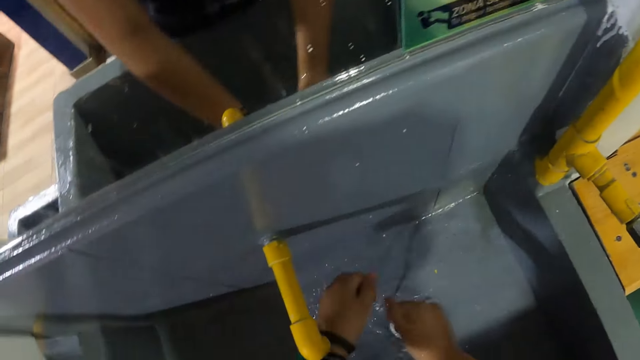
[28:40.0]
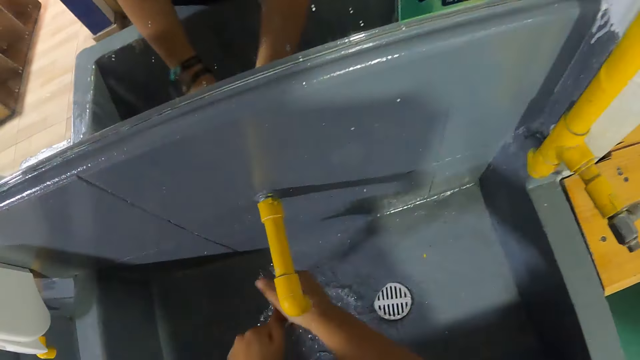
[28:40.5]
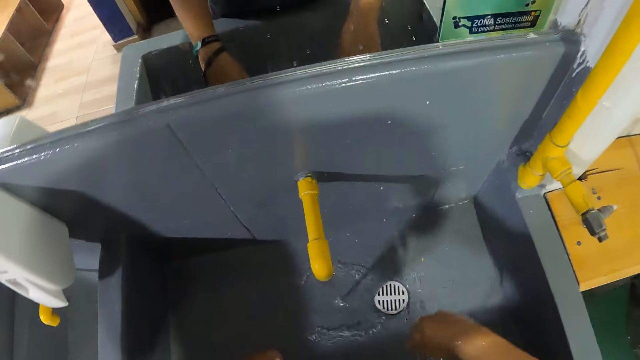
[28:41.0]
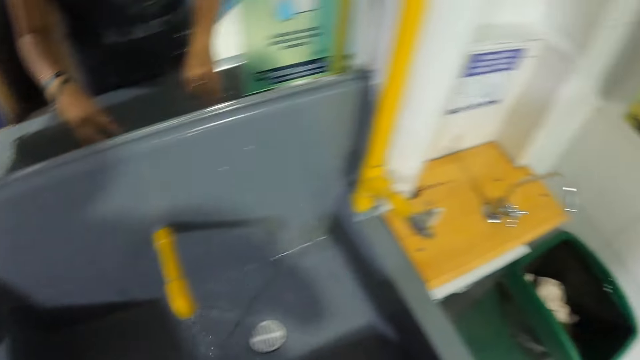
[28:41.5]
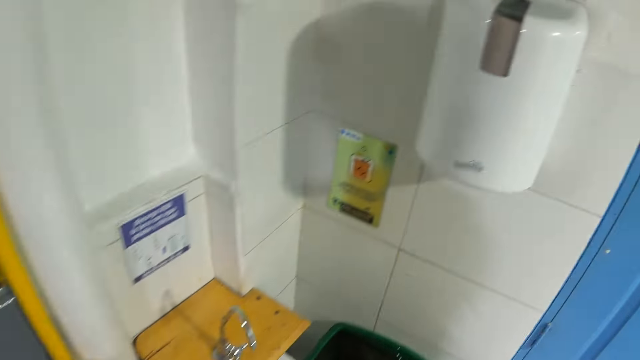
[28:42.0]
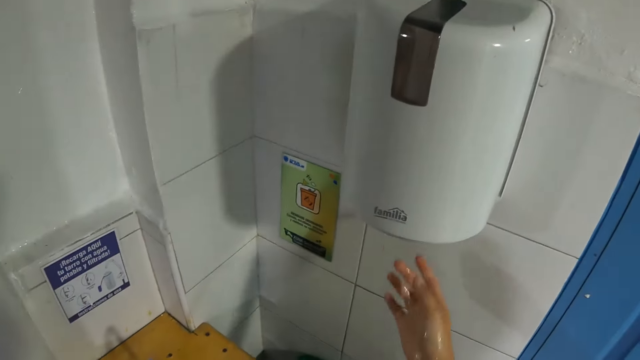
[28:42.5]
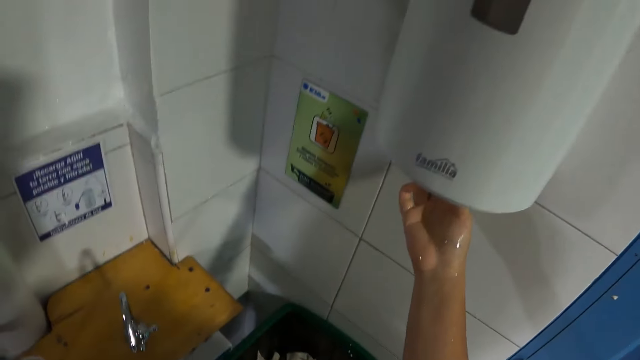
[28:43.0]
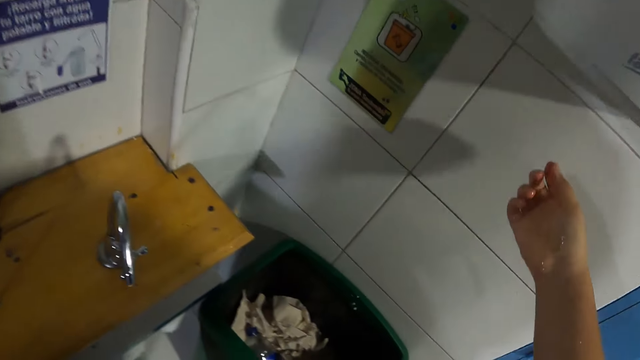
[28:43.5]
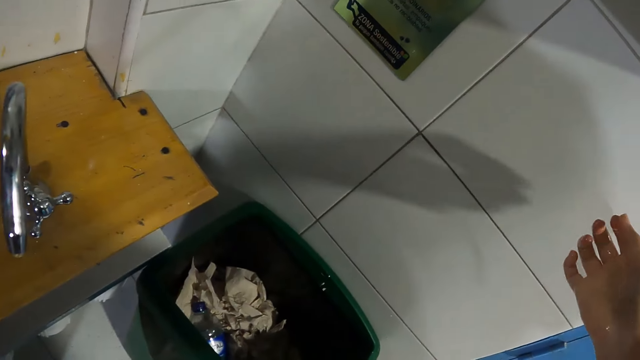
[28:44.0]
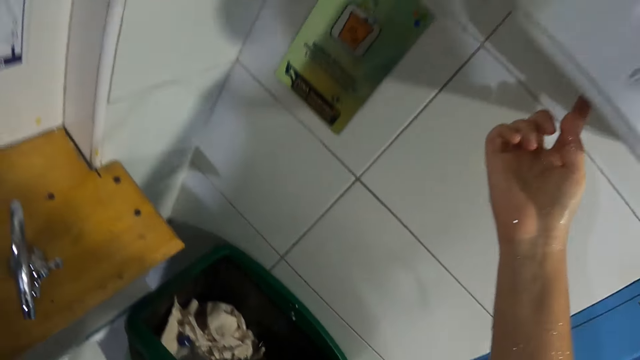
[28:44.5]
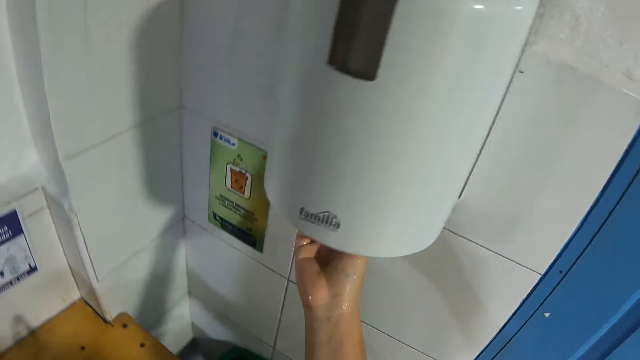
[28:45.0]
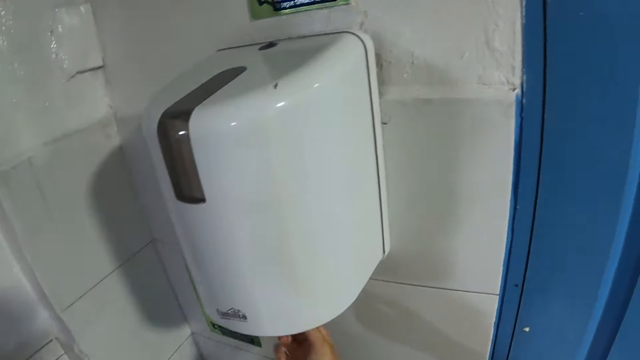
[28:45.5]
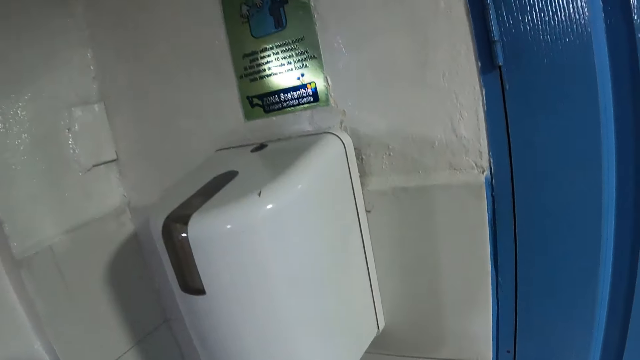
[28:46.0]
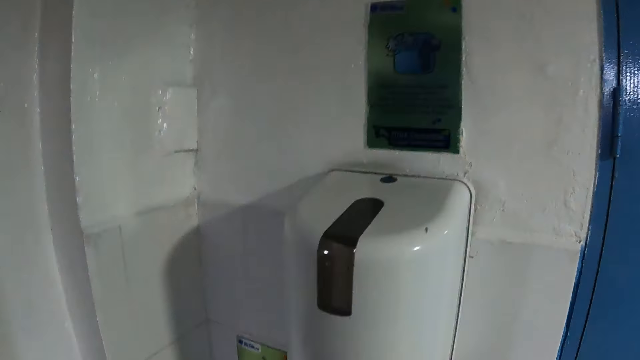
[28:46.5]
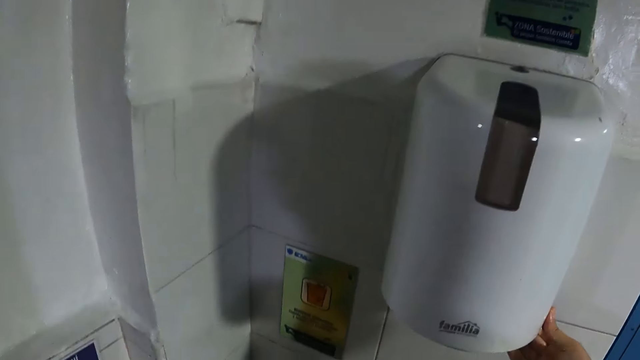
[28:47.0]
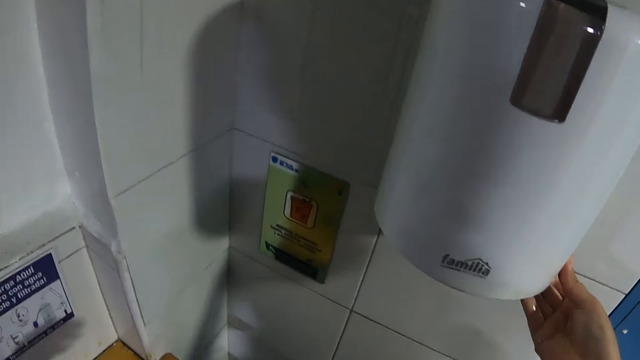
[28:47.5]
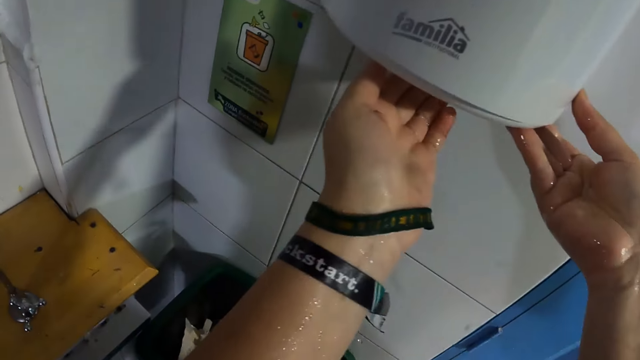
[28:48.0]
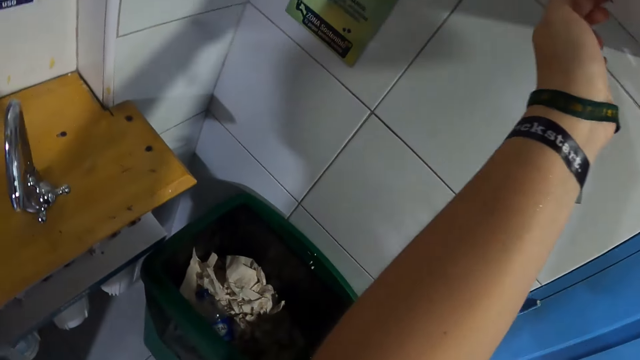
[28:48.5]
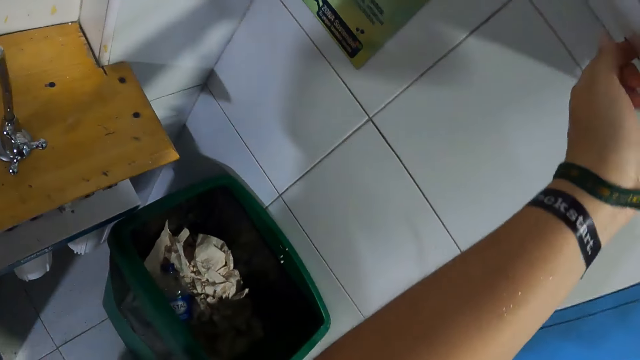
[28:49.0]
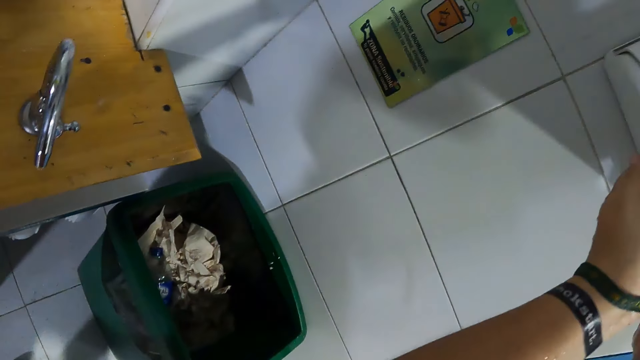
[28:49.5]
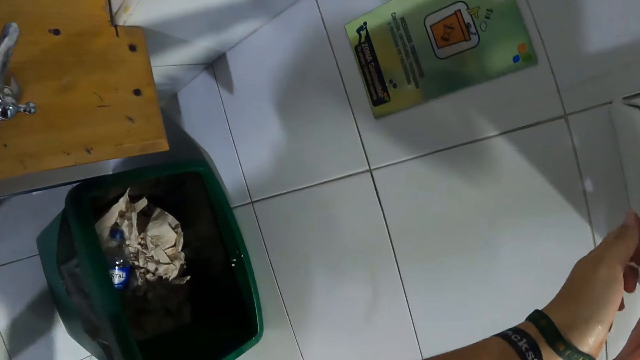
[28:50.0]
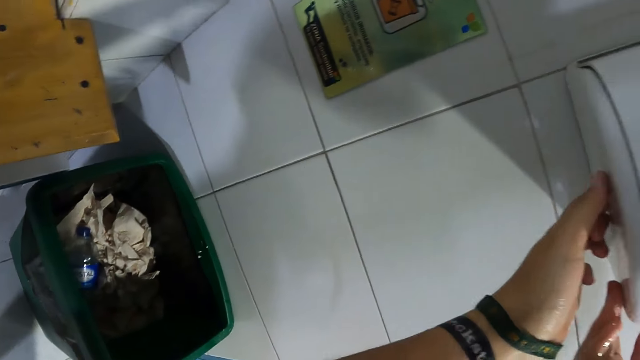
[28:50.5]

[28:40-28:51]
The camera wearer shakes off water from their hand. They place their hand right under a tissue dispenser. They dry their hands under the drier. They place both hands under the tissue dispenser. They touch the tissue dispenser paper exit with the index finger on their left hand.

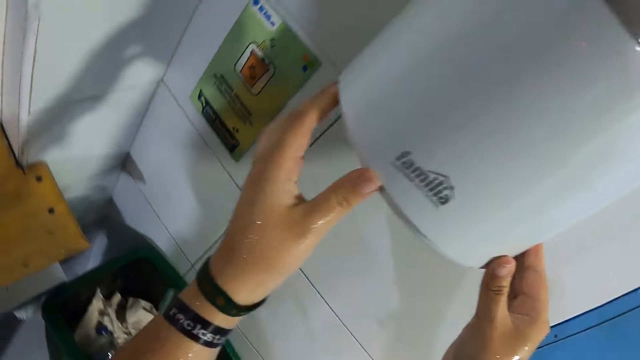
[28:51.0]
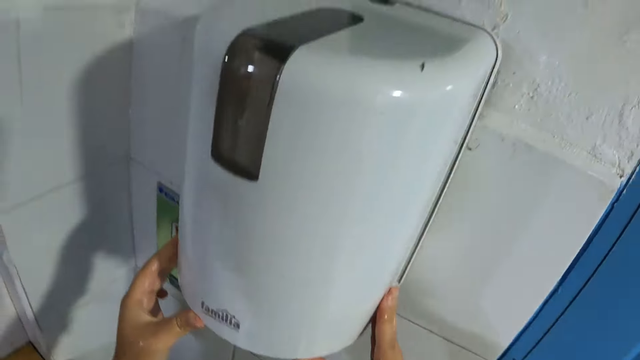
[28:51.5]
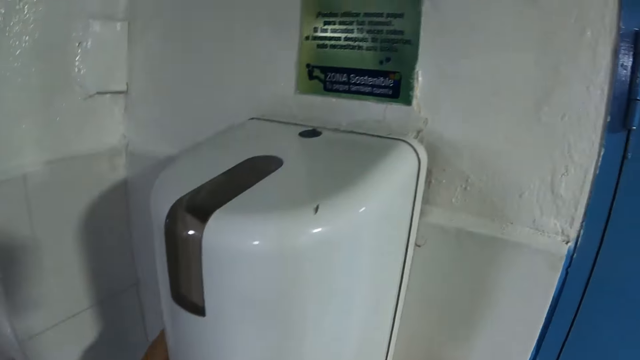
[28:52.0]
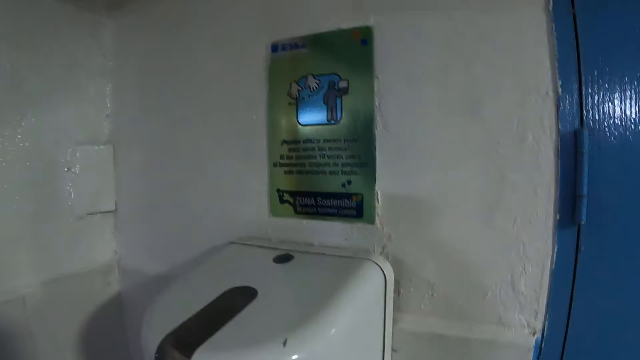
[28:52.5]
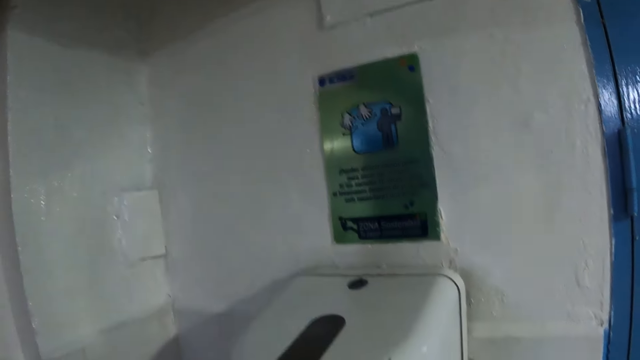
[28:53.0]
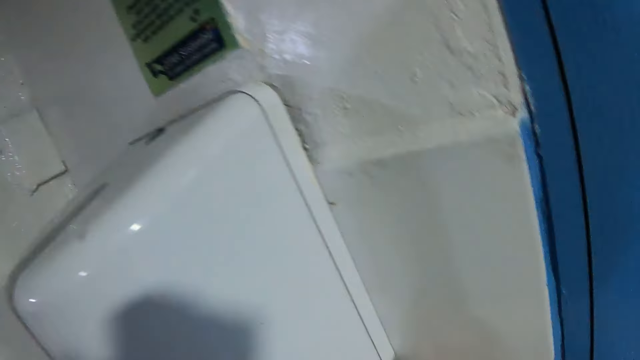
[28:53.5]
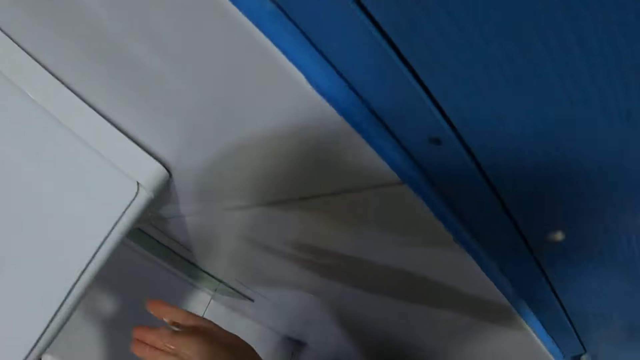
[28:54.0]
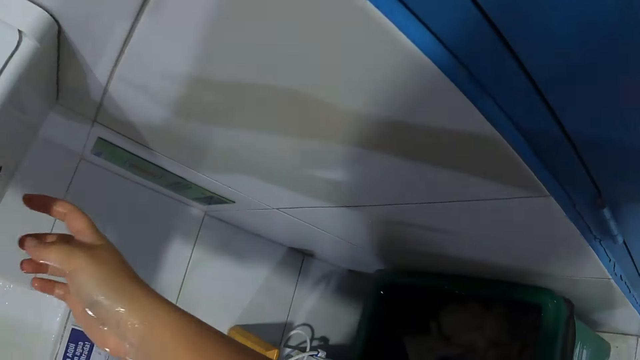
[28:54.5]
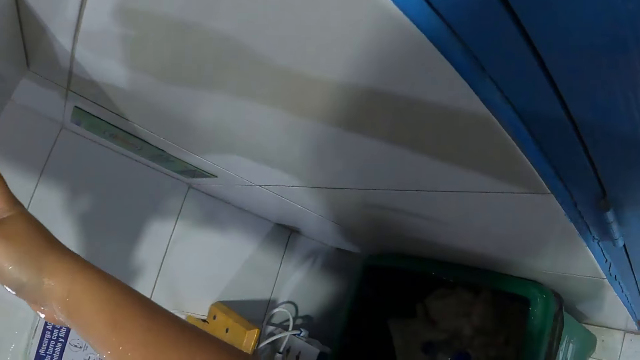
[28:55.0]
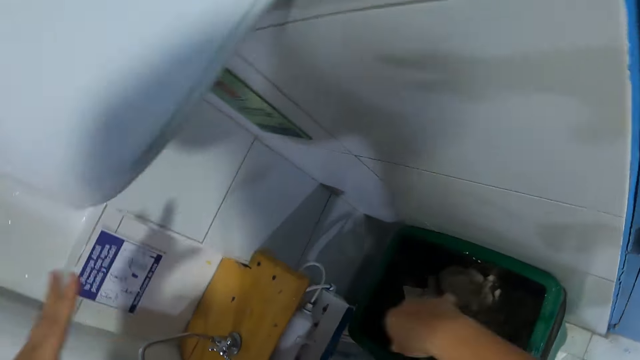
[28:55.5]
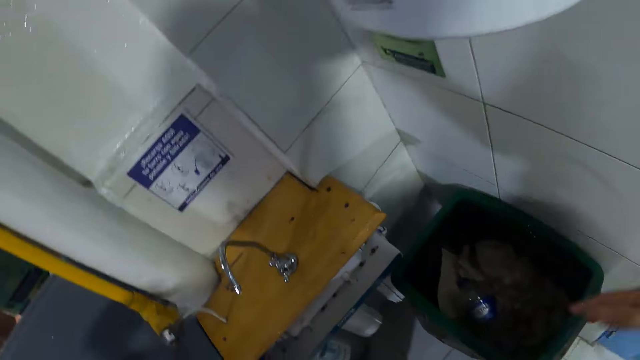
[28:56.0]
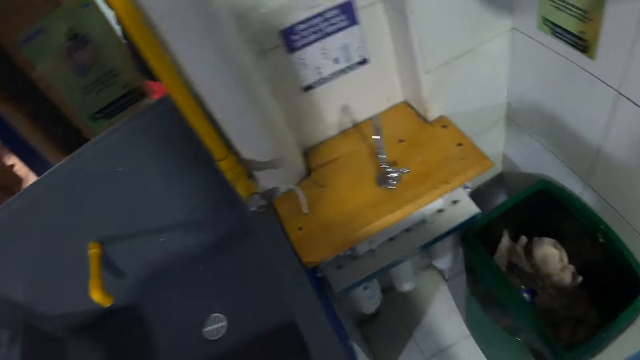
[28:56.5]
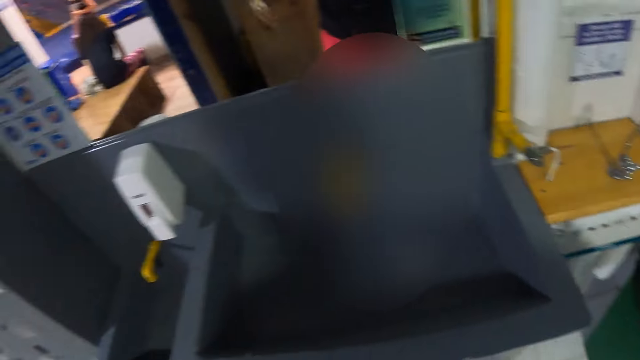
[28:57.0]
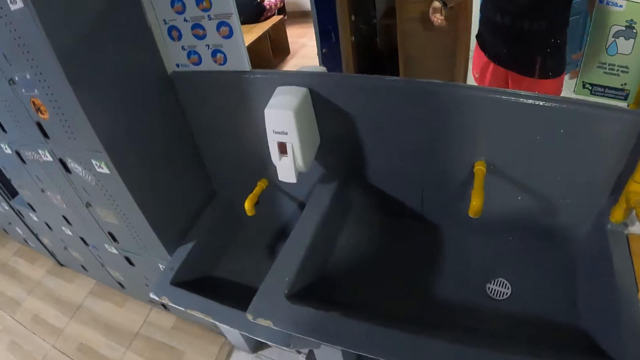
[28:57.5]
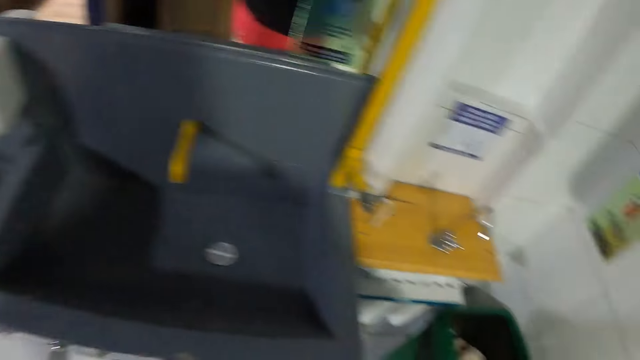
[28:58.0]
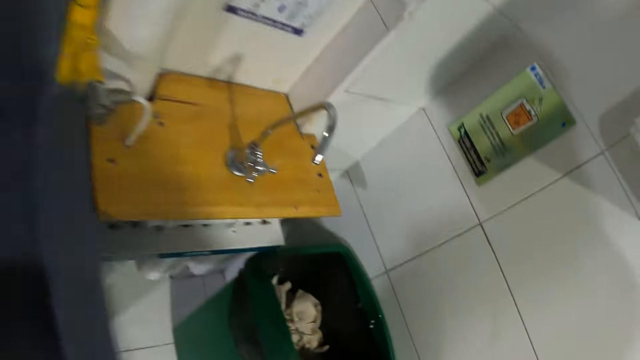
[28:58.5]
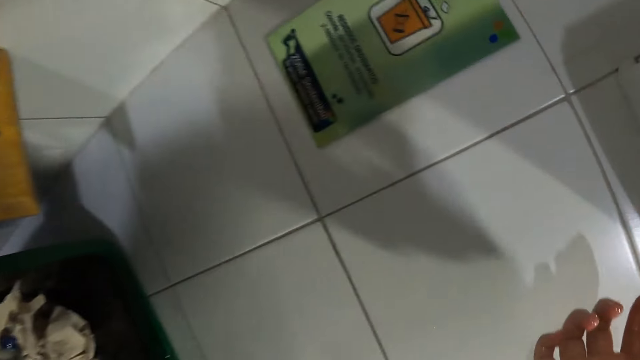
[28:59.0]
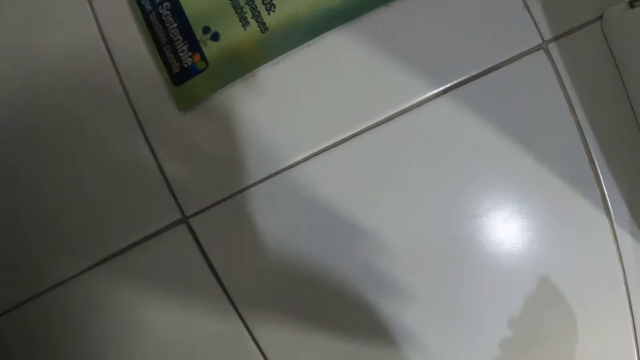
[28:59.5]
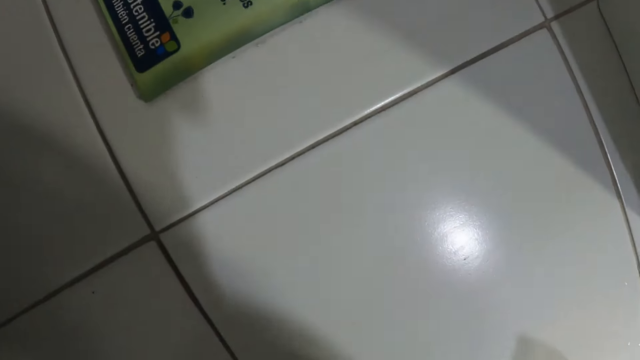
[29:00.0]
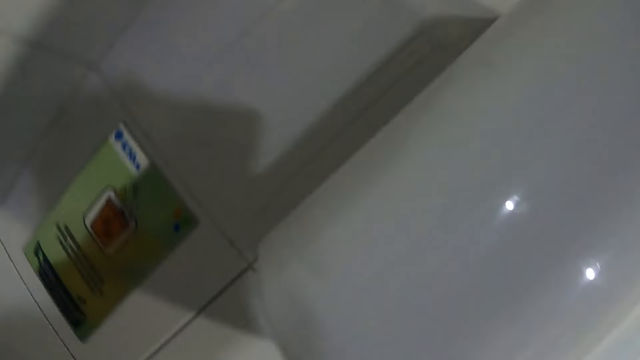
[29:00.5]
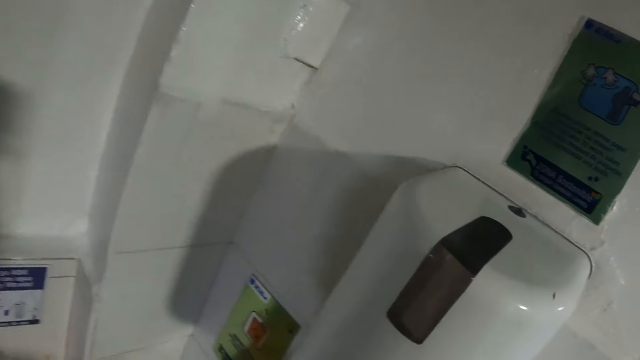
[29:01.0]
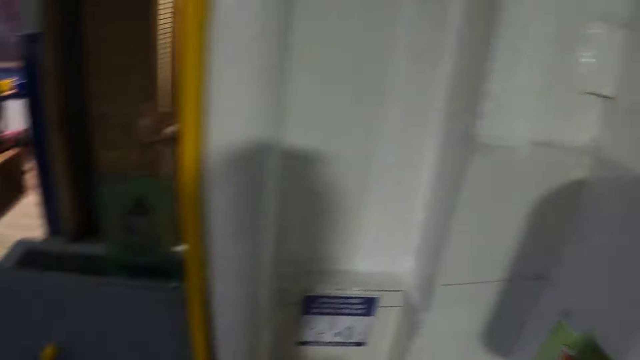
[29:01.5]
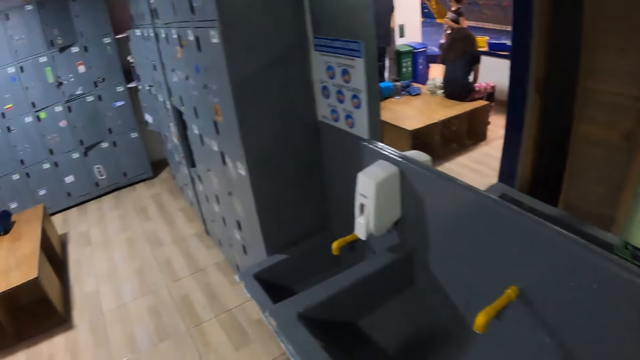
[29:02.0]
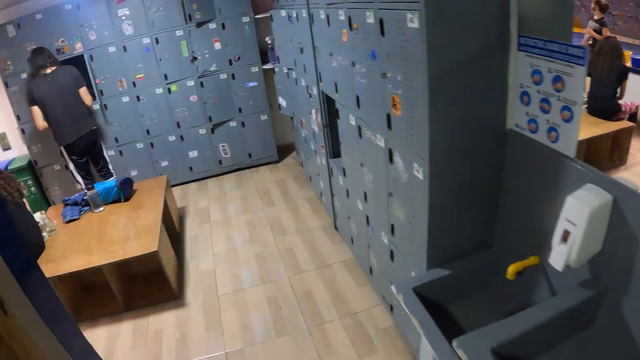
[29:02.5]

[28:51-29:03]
The camera wearer touches the hand drier. She checks underneath the tissue dispenser. She touches the tissue dispenser paper exit with the index finger on her right hand. She presses a button under the drier.
